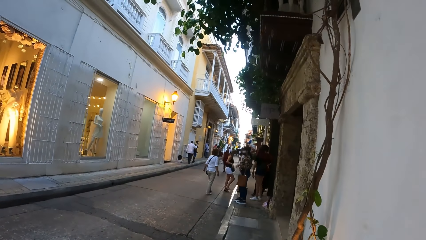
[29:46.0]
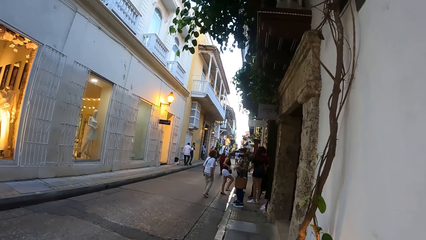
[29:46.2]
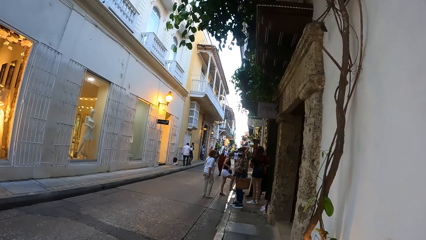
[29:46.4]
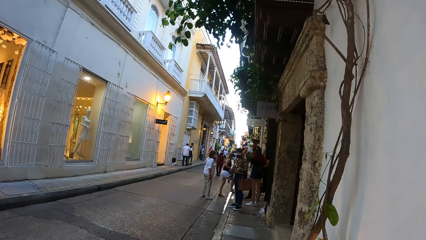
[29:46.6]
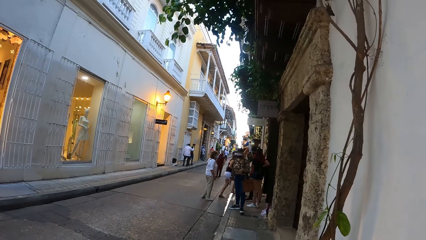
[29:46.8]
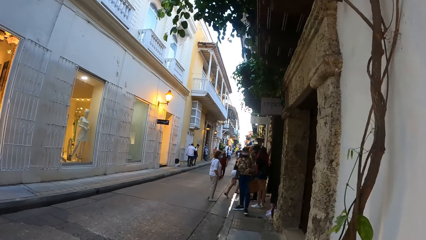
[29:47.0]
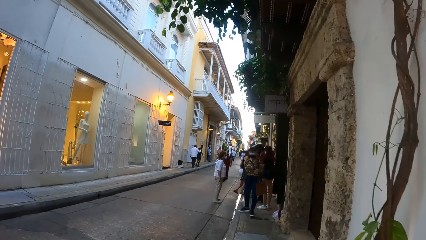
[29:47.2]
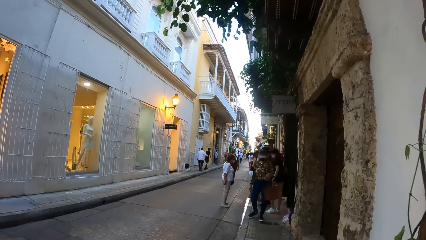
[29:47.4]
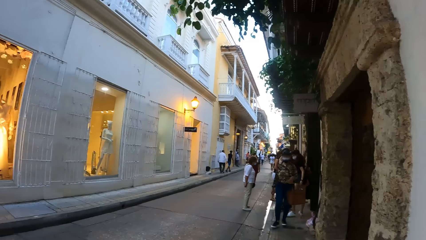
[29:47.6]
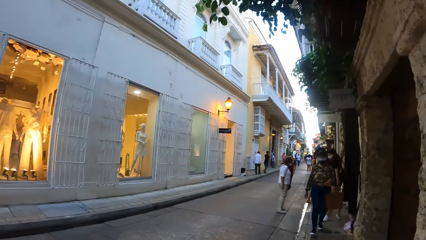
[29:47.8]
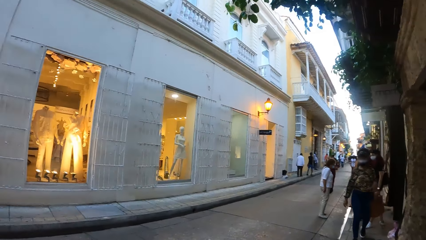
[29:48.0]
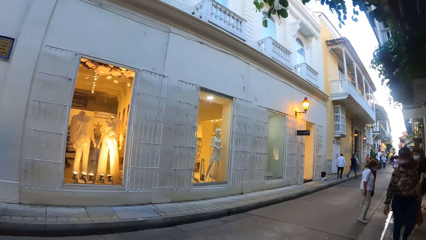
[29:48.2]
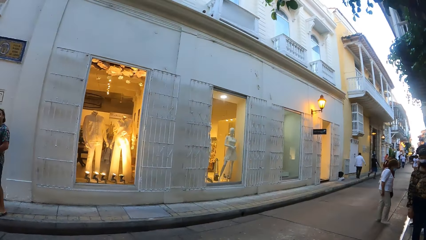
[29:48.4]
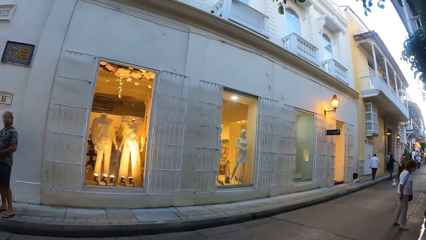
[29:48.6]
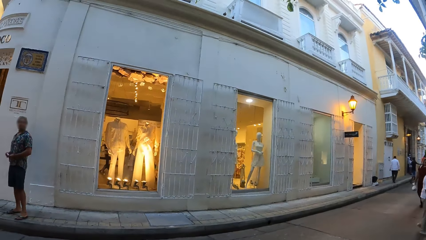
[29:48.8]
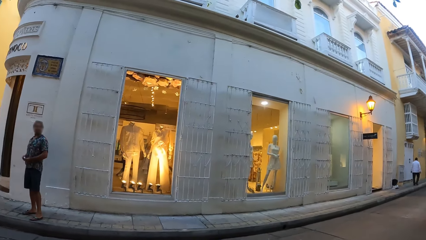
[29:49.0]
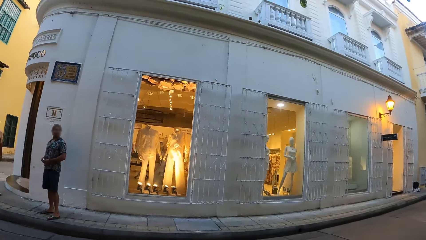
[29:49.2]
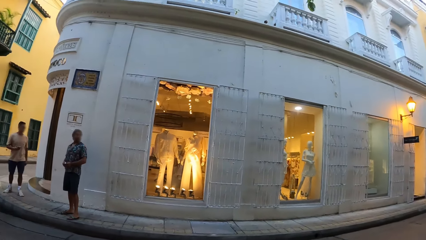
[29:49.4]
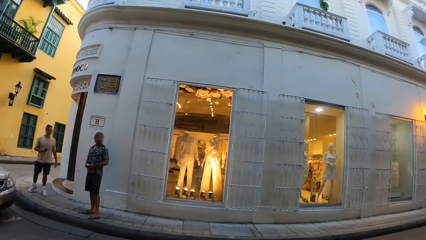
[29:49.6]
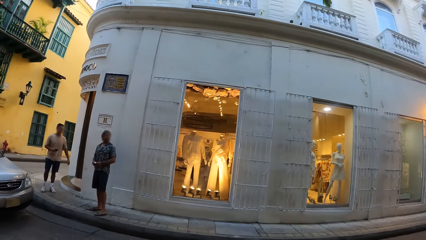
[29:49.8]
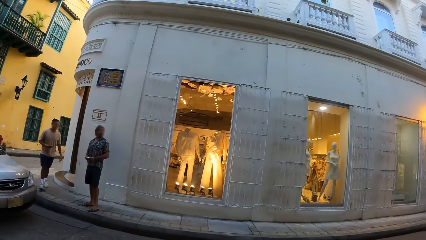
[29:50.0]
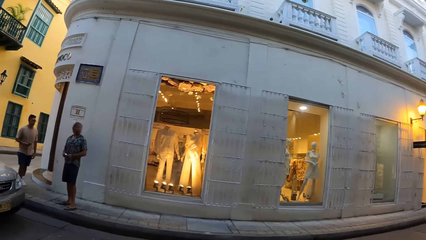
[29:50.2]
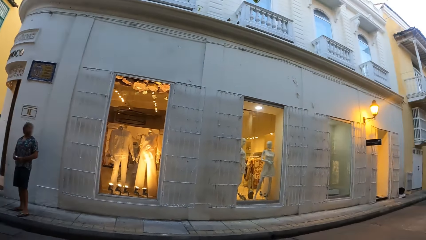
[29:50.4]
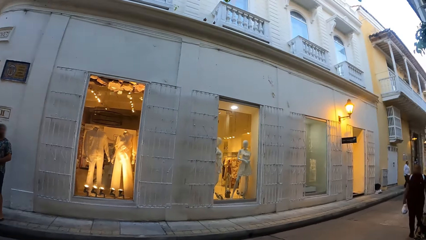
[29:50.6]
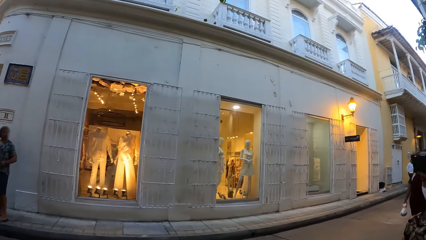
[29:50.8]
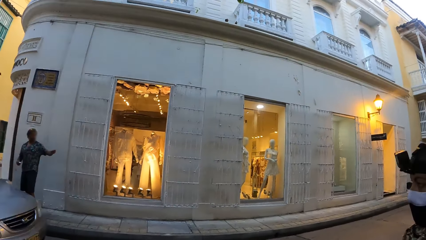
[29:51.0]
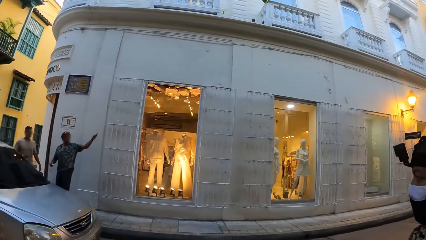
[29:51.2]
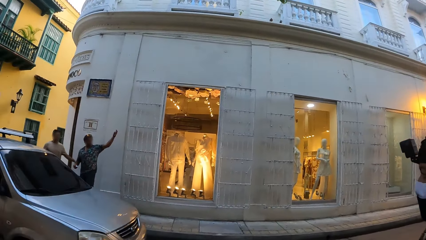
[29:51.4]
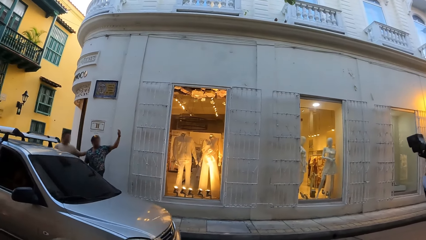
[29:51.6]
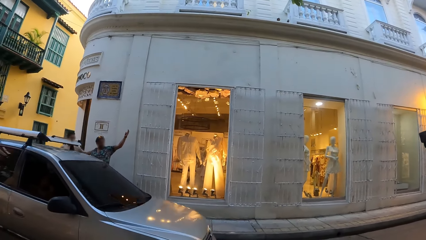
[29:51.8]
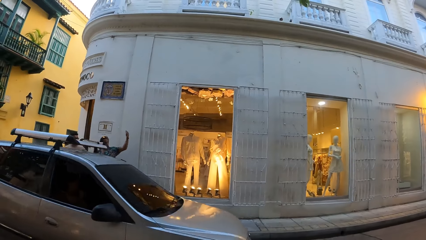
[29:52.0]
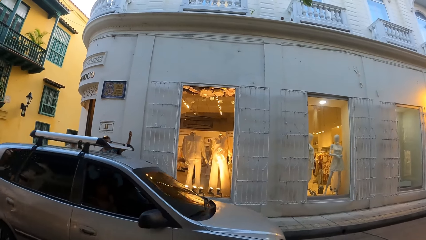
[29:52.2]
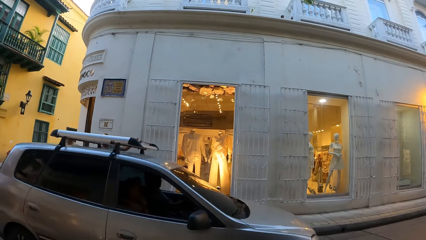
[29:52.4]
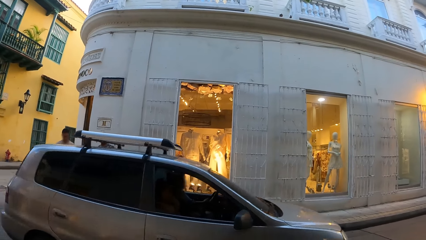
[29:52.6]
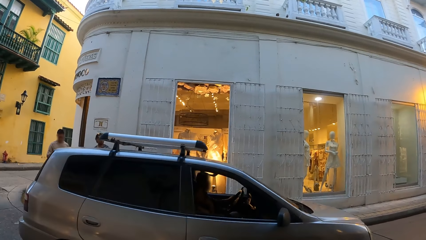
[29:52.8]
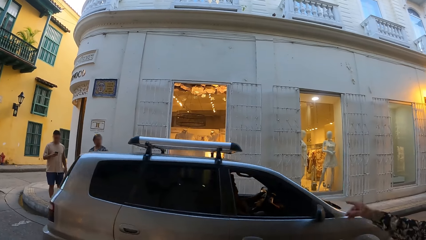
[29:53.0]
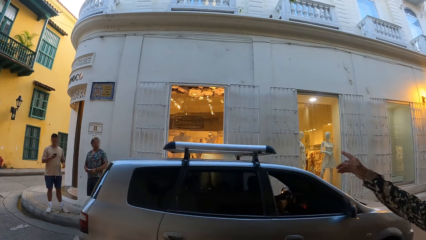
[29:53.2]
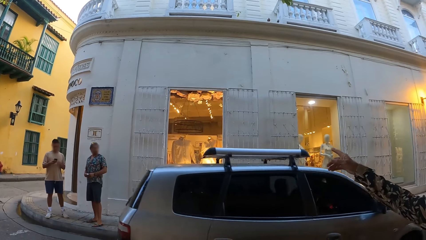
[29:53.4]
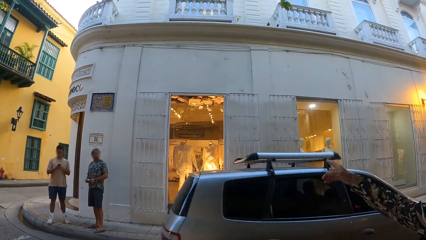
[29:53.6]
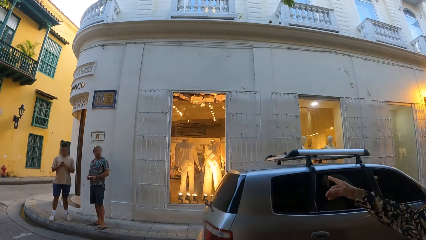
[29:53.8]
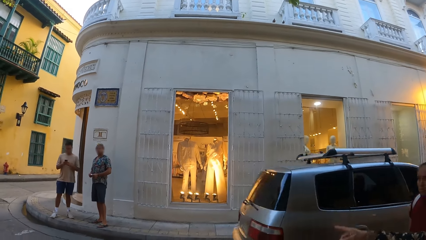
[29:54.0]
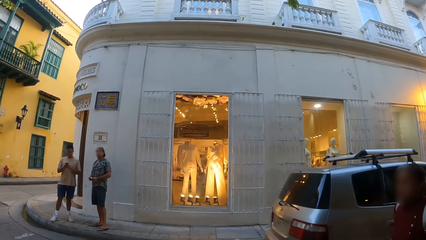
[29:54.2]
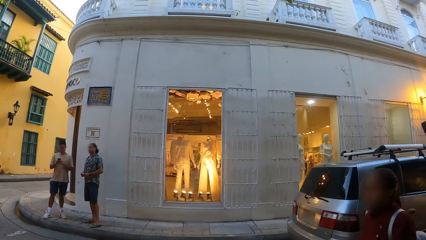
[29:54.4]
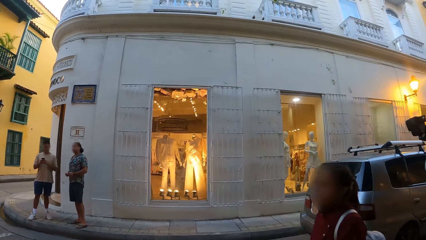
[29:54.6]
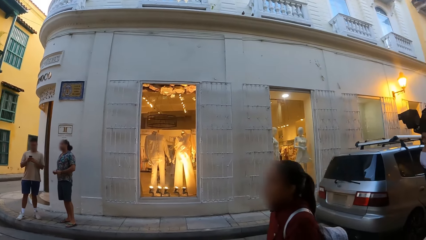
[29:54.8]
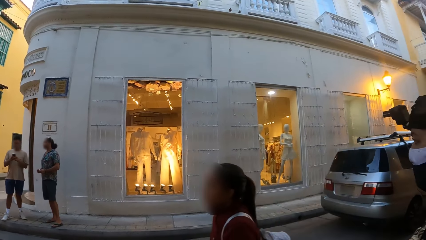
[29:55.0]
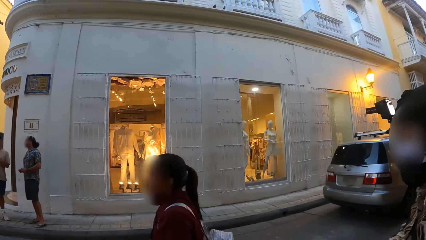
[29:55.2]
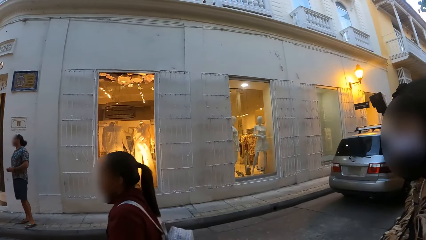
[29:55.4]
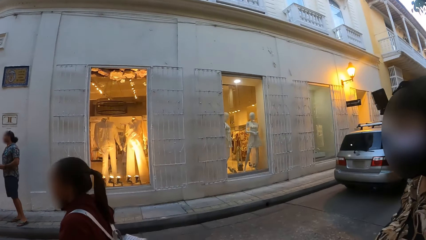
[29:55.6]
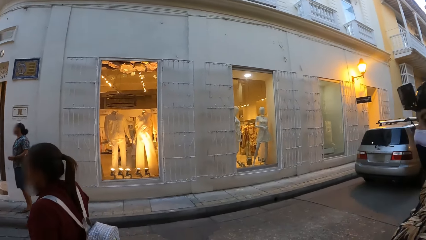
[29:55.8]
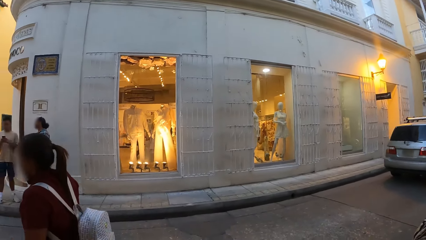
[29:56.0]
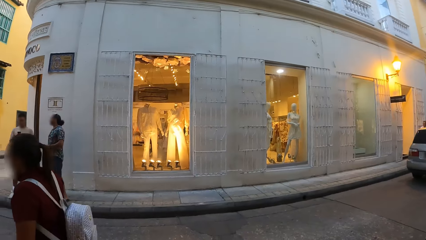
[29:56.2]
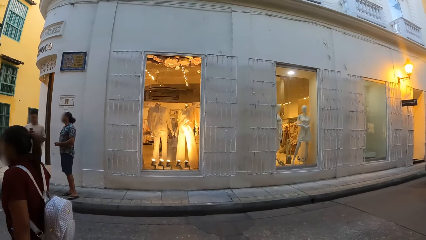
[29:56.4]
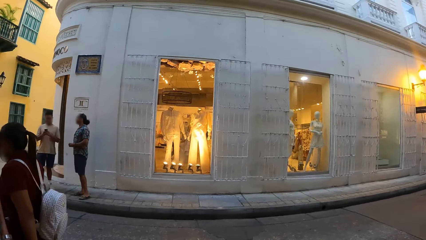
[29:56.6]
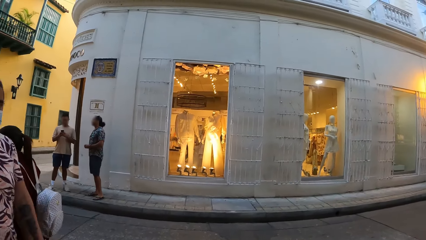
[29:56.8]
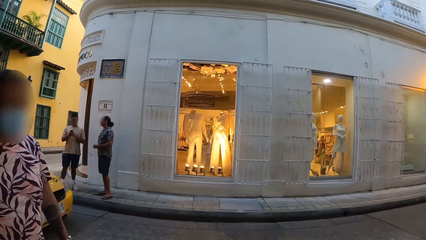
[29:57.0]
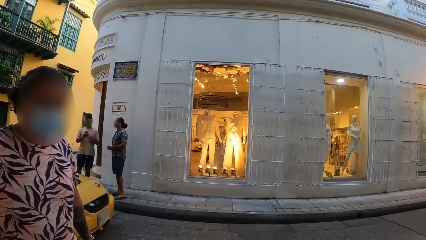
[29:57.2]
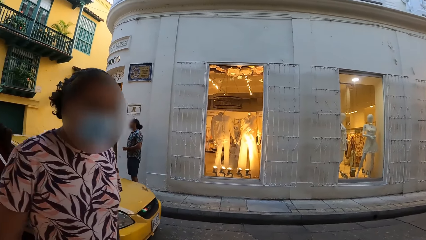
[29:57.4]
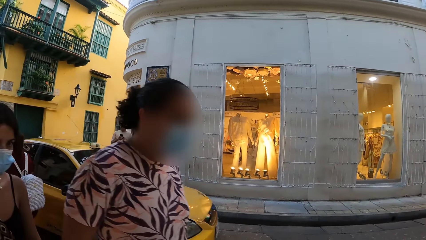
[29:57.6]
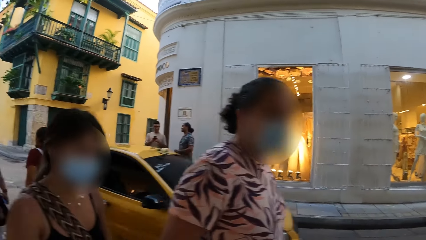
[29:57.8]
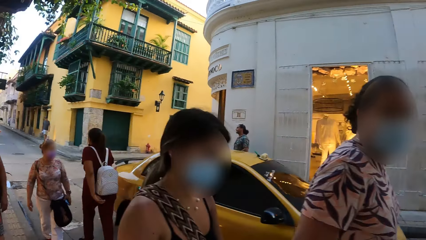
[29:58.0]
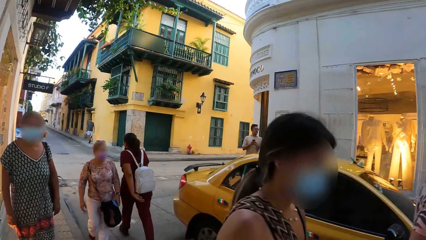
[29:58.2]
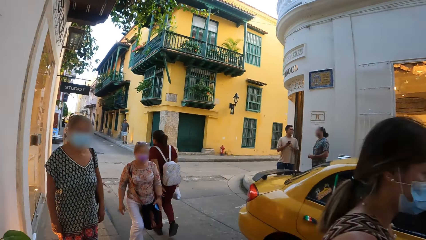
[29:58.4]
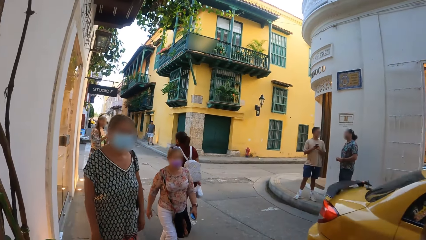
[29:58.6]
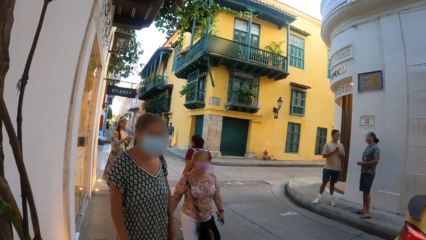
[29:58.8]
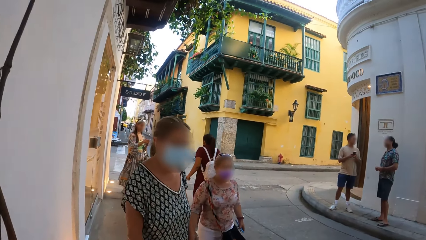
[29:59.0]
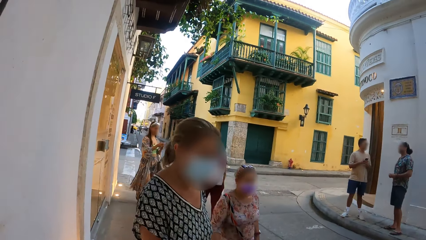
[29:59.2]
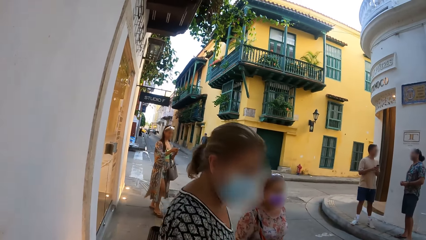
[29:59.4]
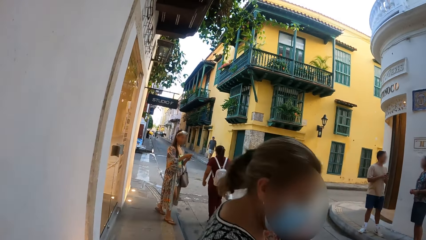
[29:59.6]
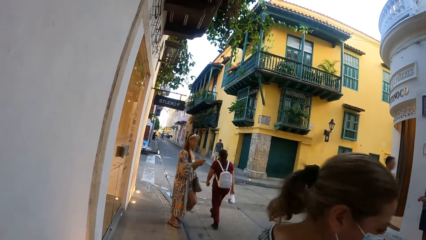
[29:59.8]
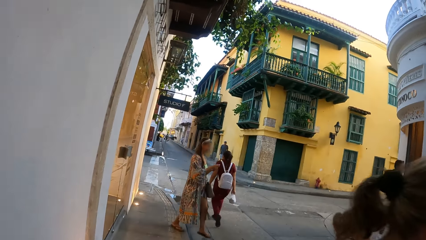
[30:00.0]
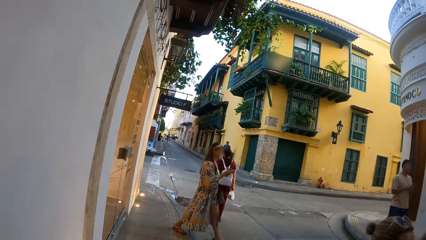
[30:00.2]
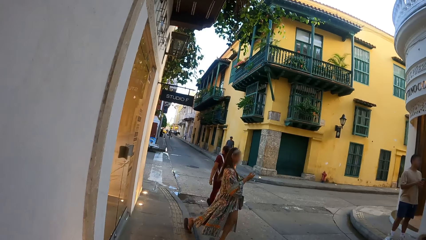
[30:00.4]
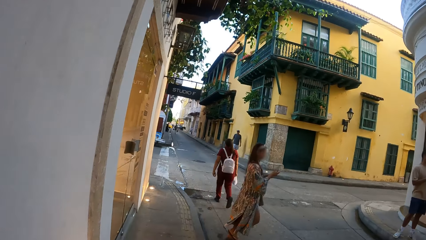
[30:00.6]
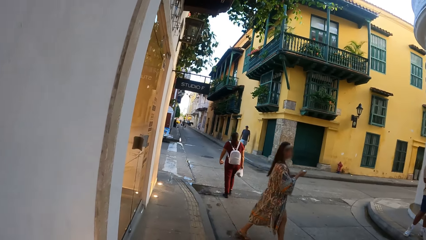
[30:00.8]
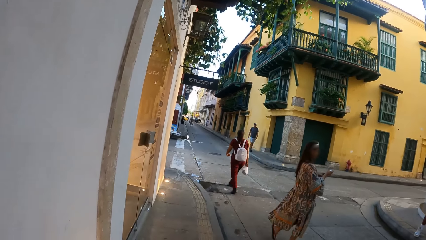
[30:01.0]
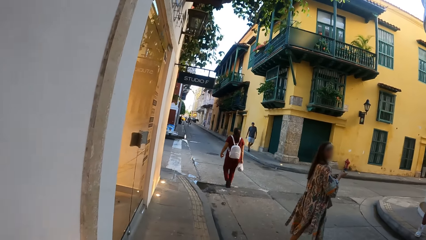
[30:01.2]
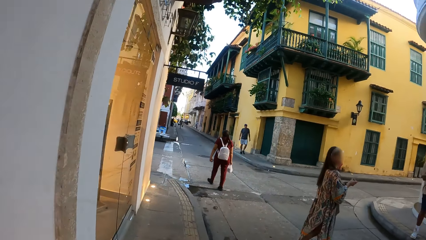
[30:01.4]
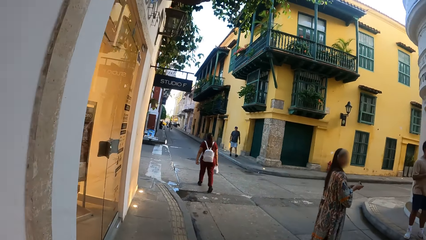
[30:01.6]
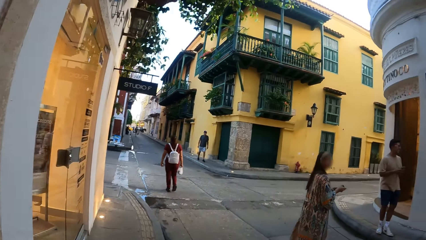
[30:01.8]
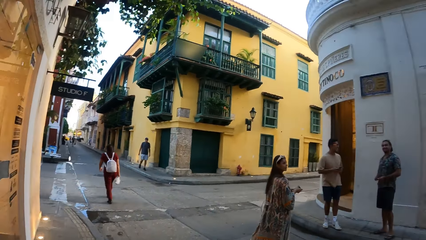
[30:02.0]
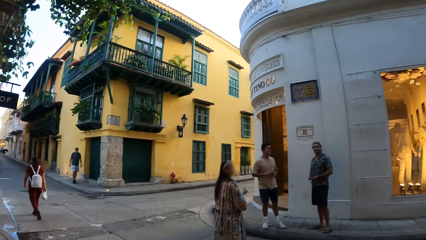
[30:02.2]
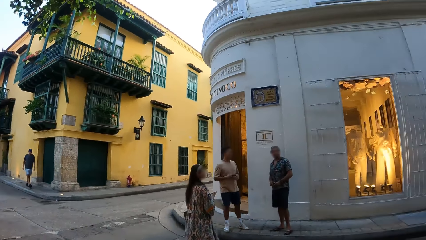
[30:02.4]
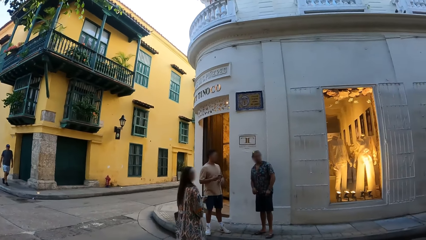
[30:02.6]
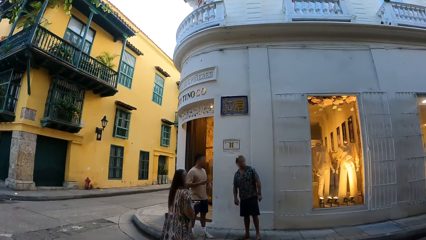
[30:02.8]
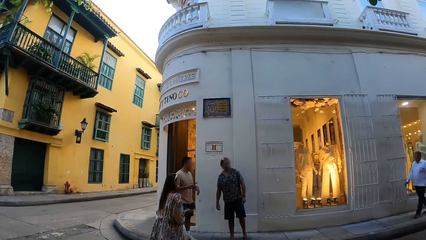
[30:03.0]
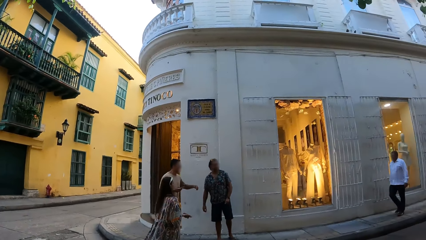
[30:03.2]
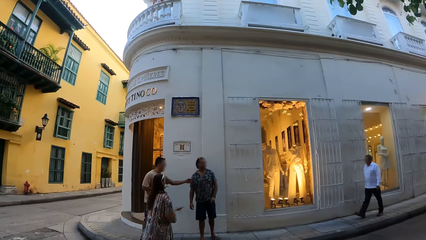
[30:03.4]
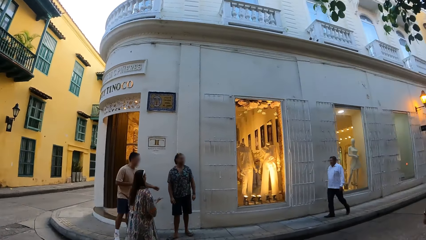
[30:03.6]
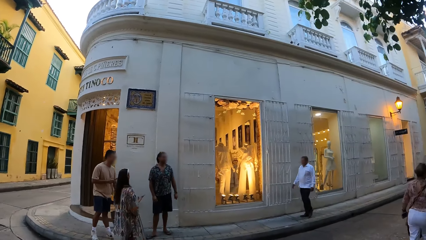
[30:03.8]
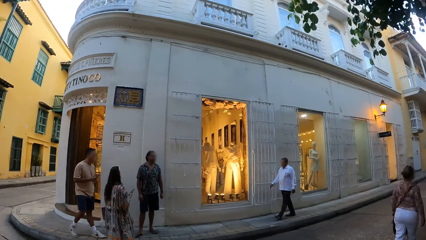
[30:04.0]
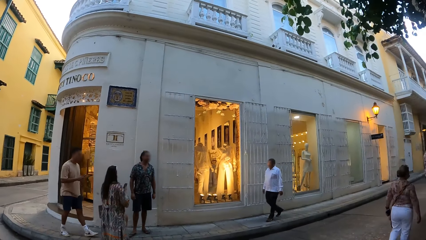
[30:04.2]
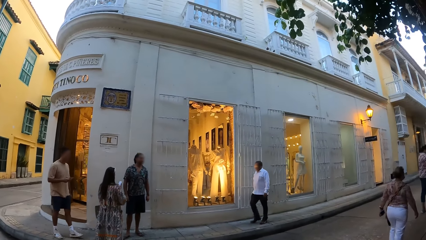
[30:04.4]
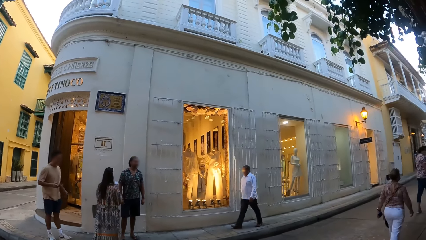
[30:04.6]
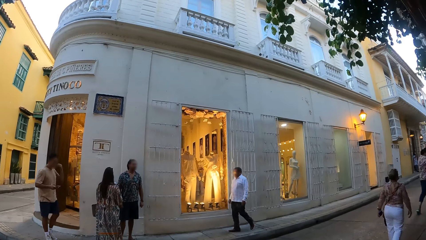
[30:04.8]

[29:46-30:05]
The camera wearer looks around the road. They look around the road again.
